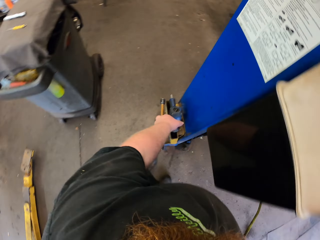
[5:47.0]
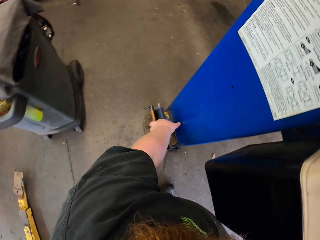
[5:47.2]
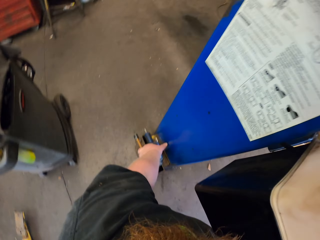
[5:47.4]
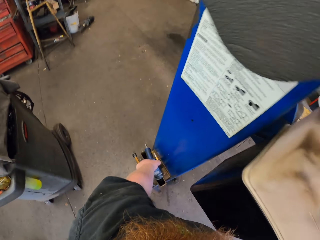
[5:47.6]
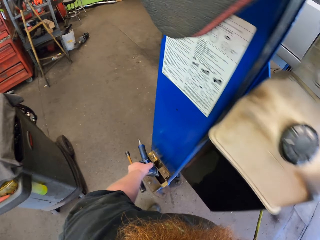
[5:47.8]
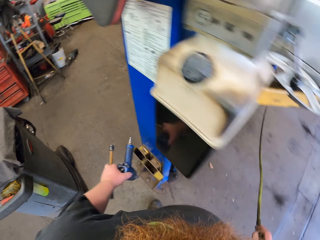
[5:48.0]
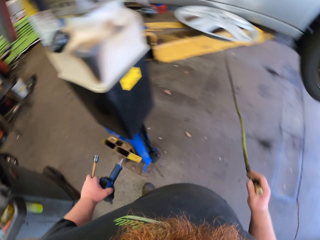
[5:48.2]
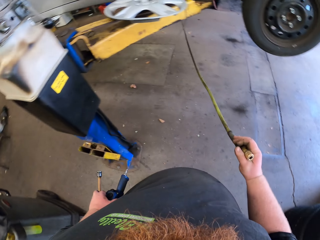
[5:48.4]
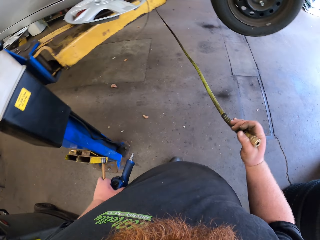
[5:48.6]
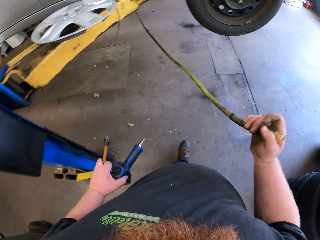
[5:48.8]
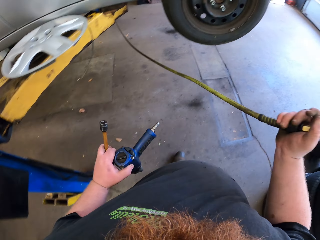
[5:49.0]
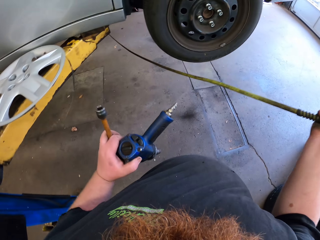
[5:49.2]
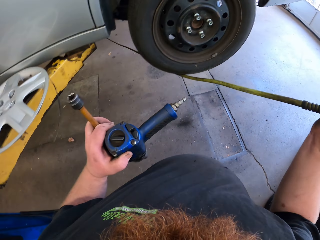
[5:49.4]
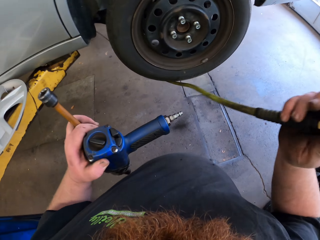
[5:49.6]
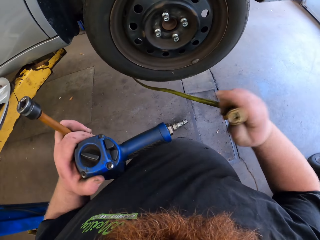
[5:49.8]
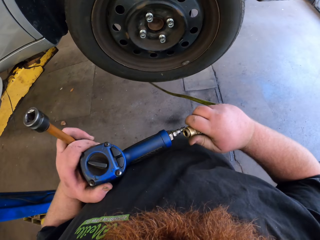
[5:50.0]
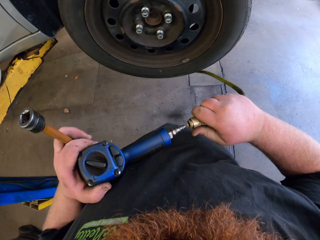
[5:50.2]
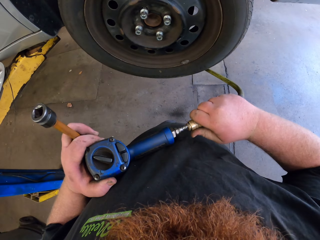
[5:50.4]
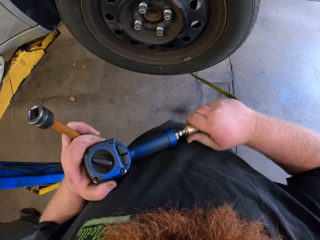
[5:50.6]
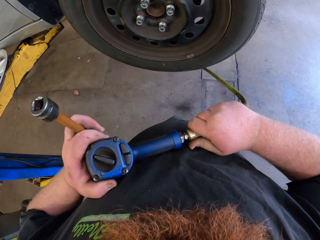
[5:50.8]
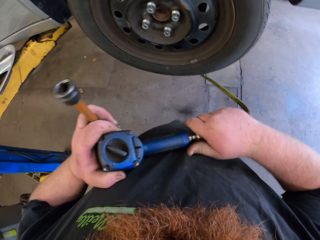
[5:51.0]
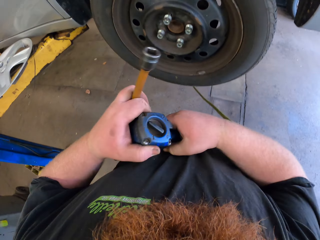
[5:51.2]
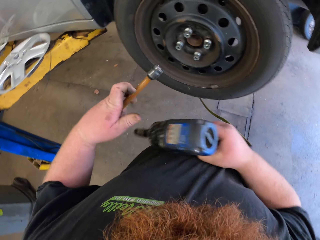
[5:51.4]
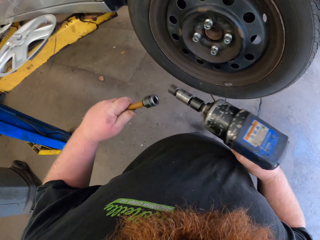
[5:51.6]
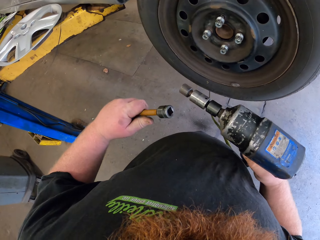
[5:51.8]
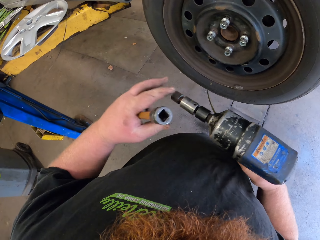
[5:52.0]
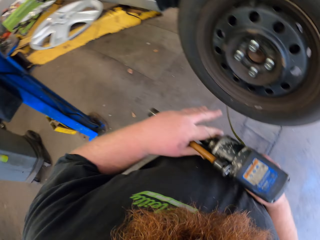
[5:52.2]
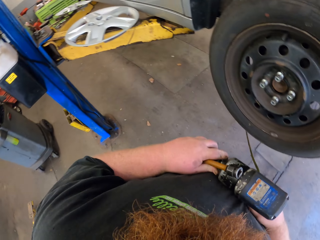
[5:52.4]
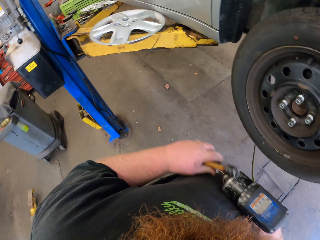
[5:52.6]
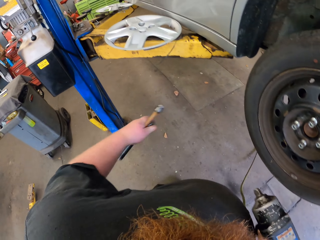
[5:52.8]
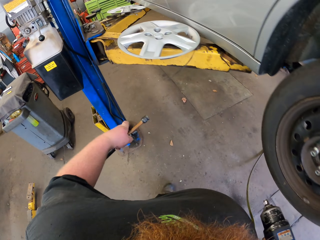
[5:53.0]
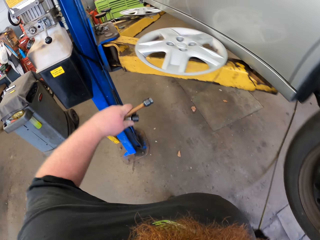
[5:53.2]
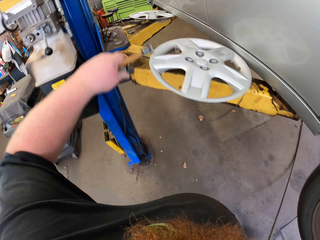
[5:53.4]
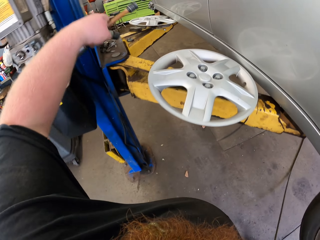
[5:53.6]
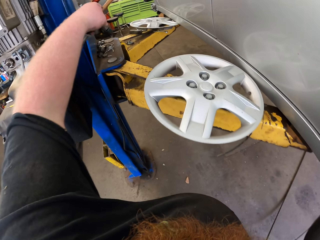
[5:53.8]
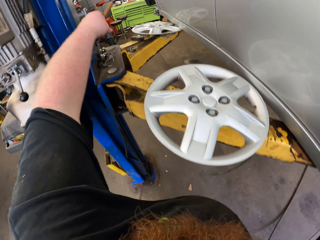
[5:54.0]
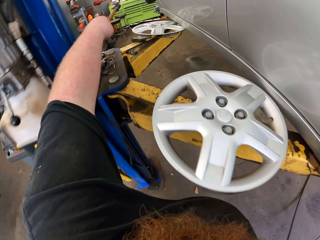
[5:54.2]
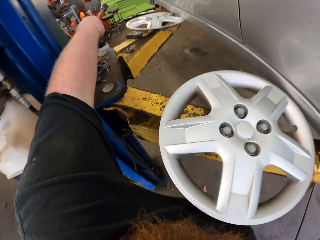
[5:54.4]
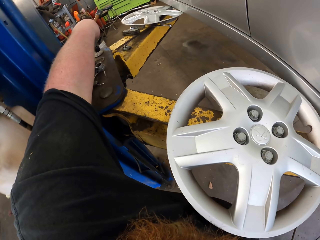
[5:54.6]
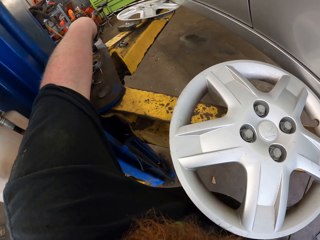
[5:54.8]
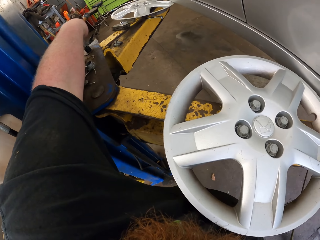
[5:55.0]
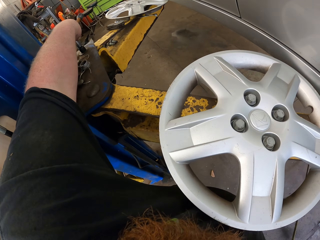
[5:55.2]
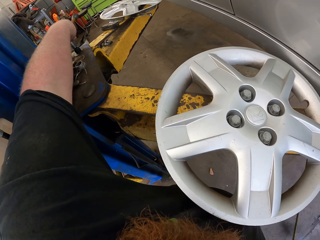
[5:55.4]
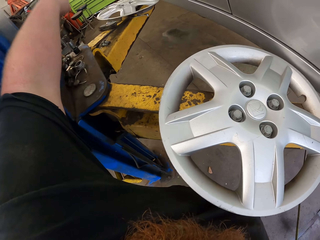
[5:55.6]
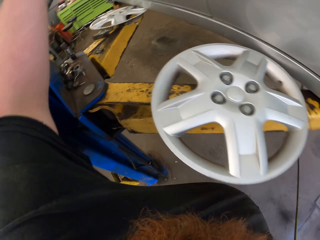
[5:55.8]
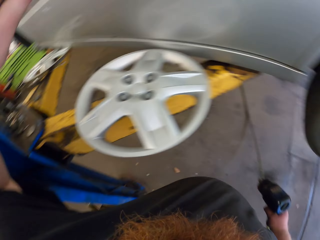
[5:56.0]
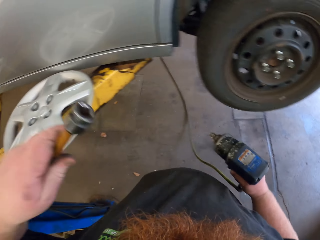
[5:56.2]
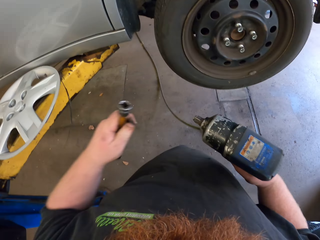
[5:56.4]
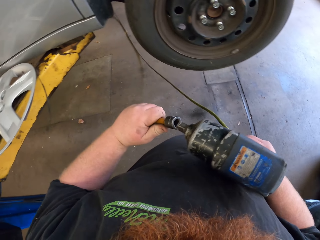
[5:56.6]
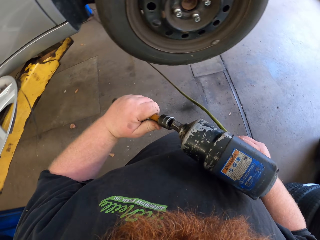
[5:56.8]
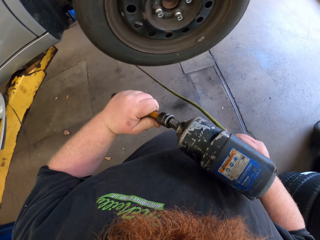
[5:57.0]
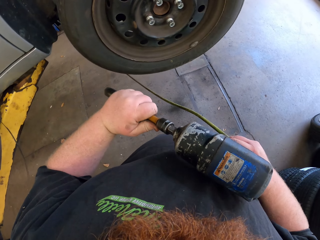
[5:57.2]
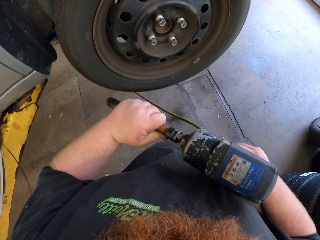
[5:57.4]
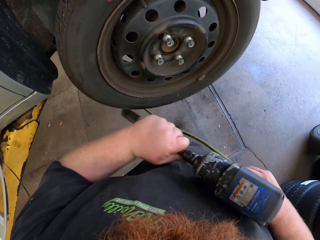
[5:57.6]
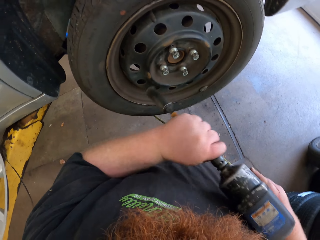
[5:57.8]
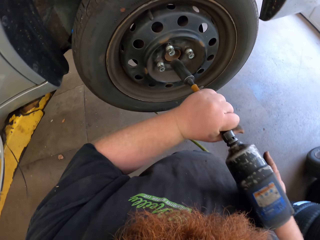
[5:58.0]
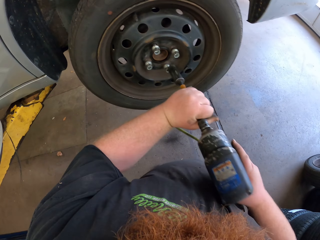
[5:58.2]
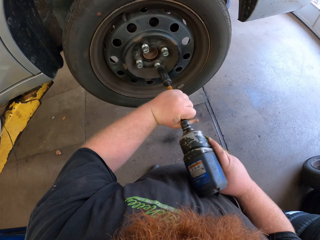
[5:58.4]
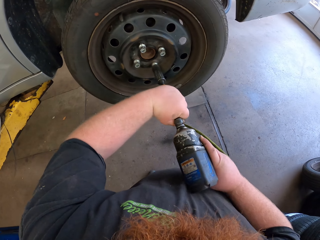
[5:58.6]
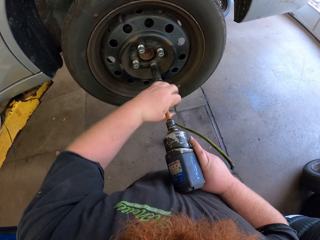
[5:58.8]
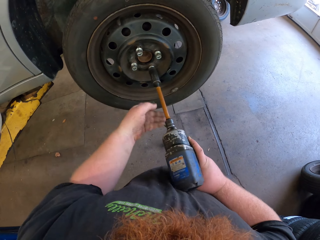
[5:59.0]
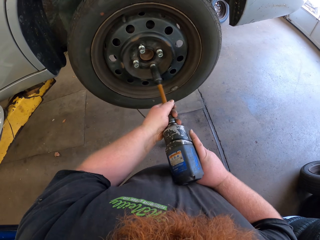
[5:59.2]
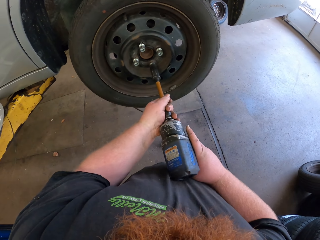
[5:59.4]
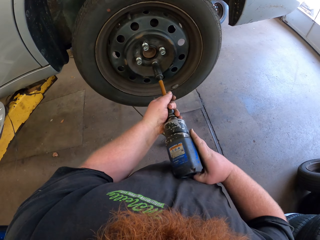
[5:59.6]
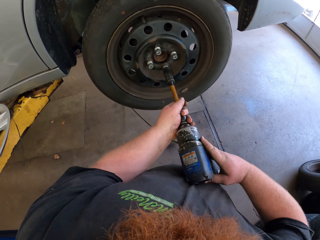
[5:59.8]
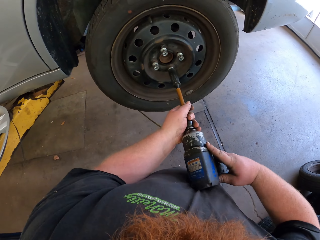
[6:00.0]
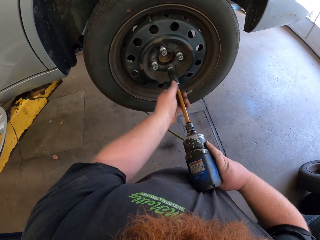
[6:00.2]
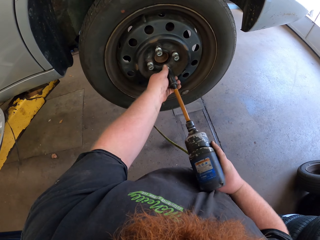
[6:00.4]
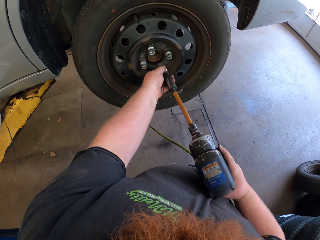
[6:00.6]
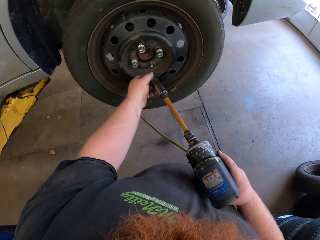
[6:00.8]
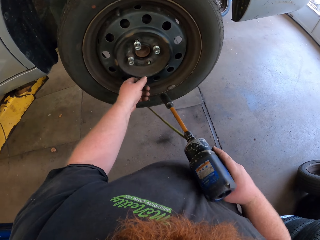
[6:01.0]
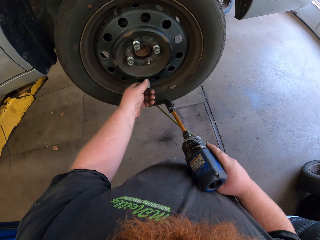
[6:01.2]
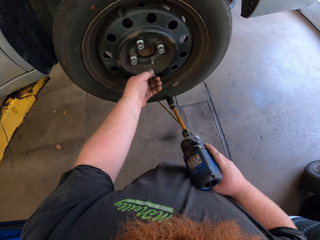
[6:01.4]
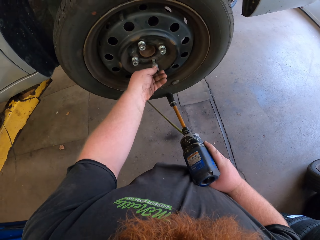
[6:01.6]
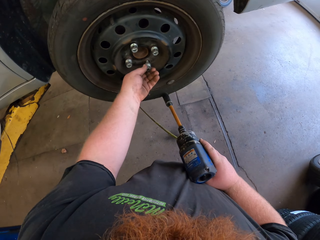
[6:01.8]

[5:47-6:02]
The camera wearer picks up a power drill with his left hand. He connects the power drill to the power pipe. He fixes the screw bit on the power drill. He tightens the bolts on the car rim with the power drill.

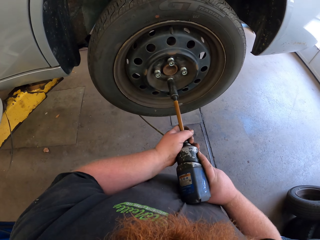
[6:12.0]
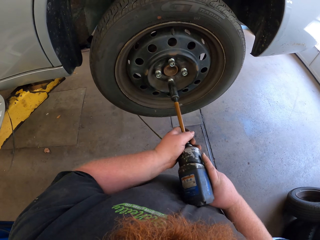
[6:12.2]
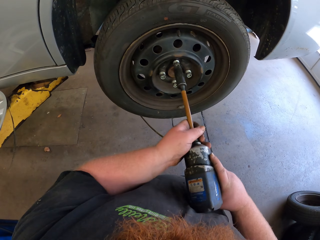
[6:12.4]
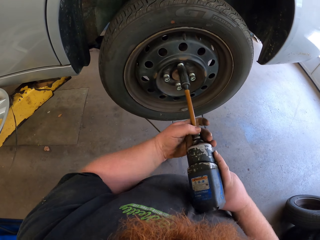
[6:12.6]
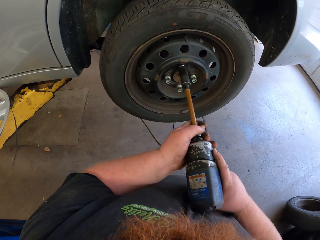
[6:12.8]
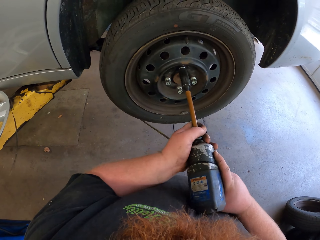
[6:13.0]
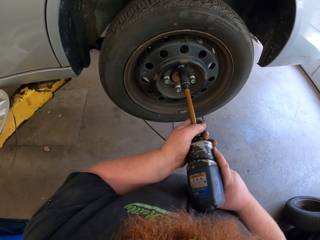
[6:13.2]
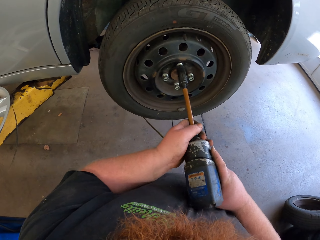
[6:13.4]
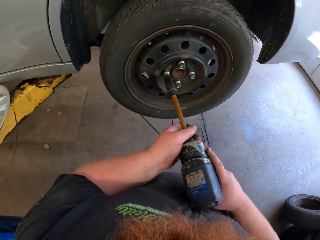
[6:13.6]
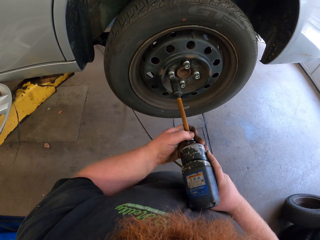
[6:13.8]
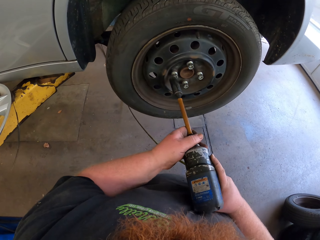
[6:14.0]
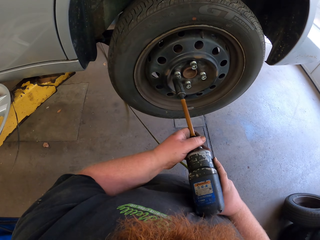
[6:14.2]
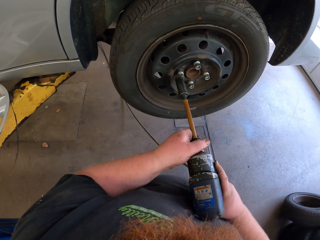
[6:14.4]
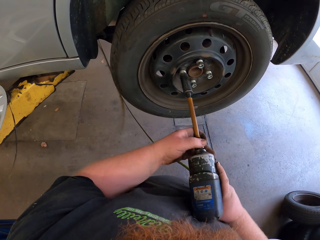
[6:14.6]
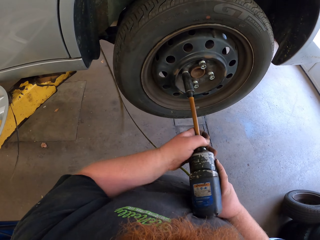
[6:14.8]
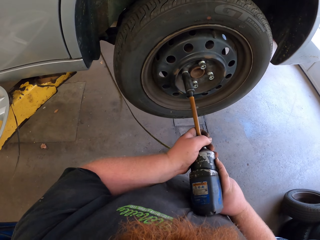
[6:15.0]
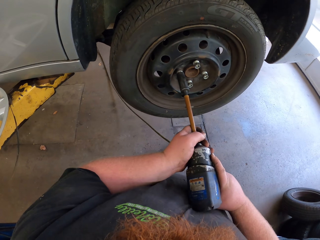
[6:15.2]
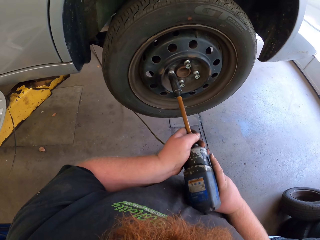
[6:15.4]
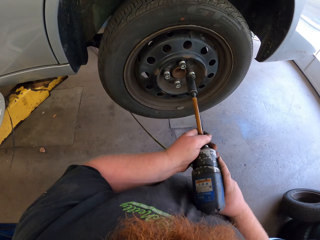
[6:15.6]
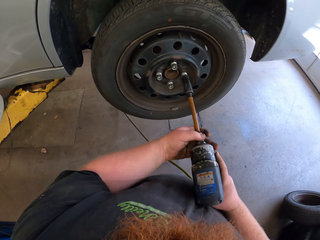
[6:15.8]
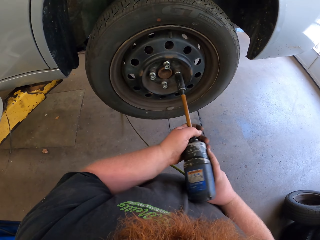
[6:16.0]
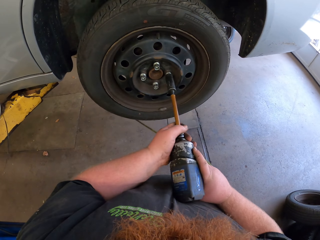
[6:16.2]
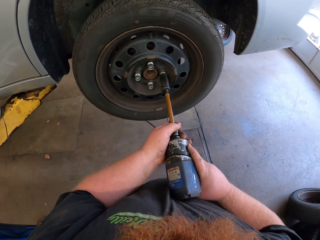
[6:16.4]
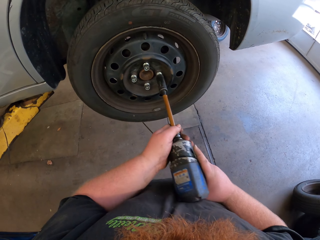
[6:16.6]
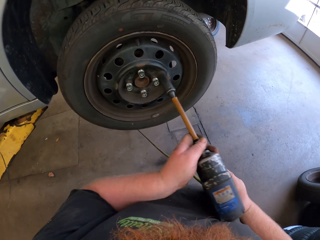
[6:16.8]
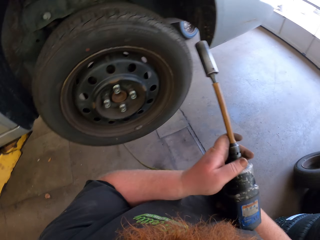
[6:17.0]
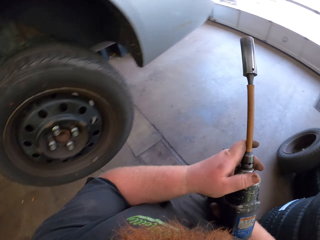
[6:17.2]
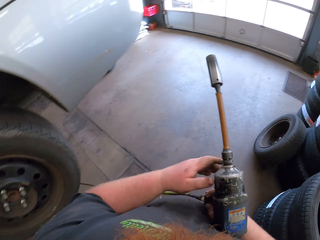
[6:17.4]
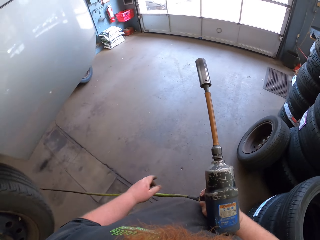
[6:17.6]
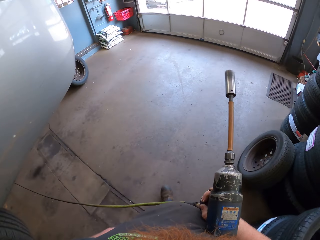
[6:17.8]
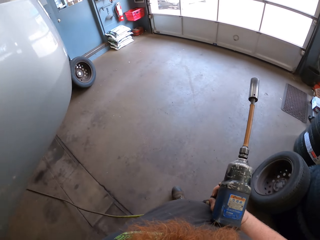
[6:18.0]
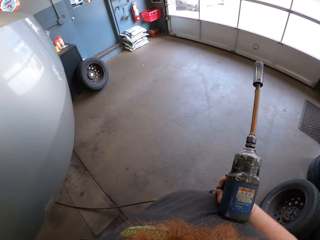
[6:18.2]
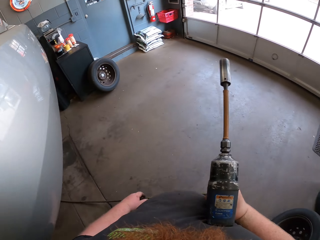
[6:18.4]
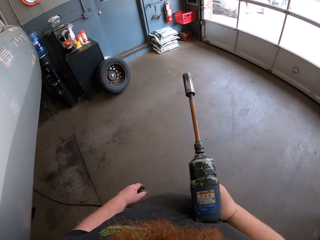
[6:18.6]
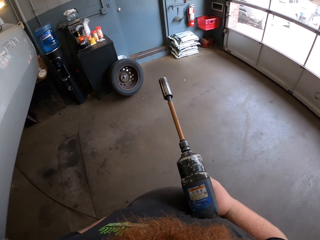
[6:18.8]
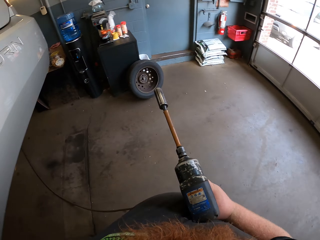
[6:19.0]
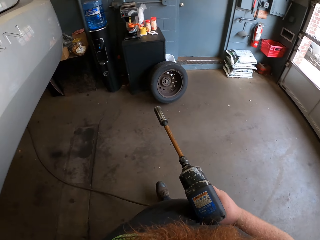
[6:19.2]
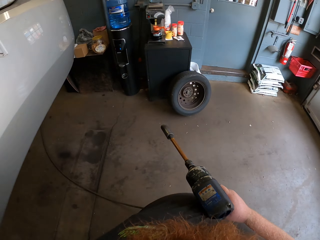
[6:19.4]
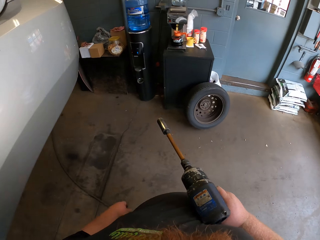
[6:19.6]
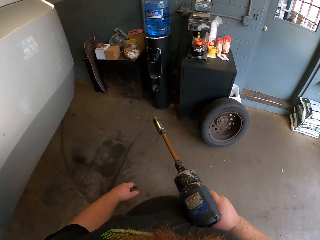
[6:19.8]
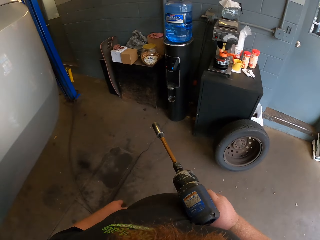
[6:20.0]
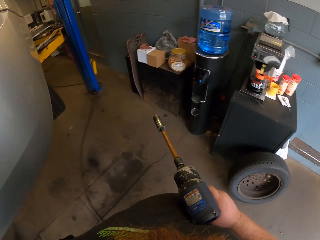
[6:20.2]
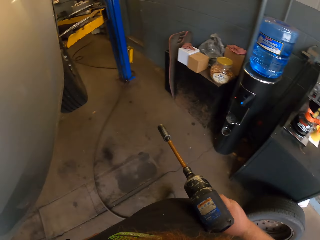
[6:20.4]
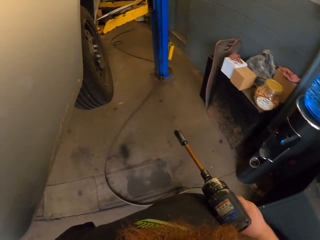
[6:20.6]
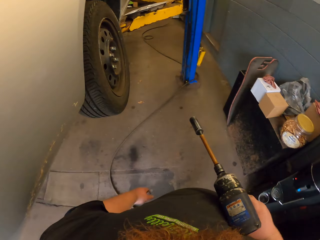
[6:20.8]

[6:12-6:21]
The camera wearer moves to the other side of the car.
